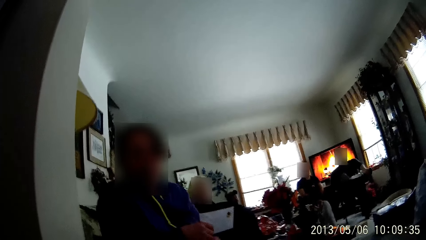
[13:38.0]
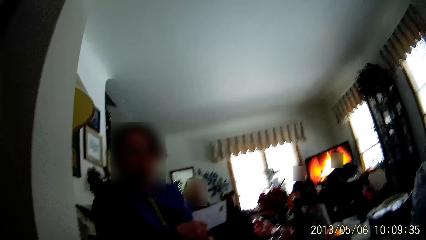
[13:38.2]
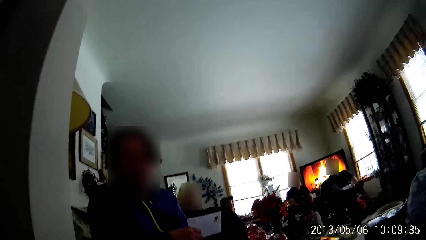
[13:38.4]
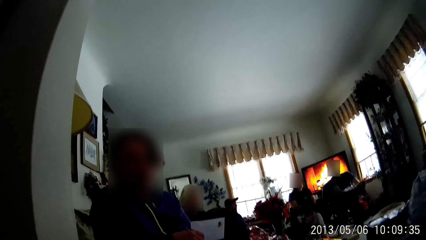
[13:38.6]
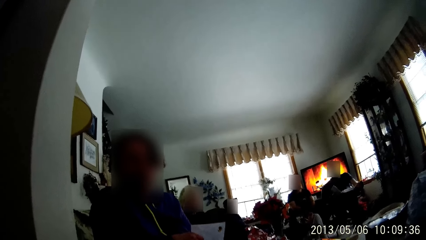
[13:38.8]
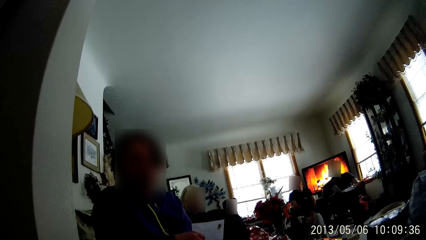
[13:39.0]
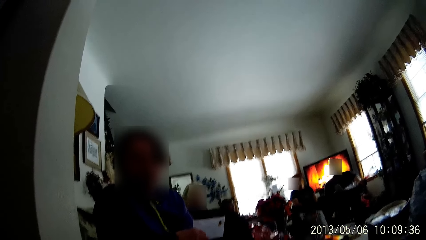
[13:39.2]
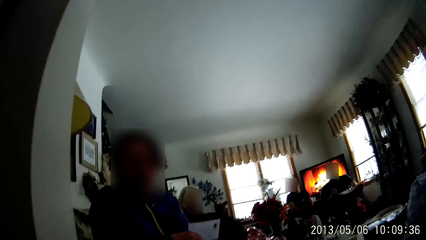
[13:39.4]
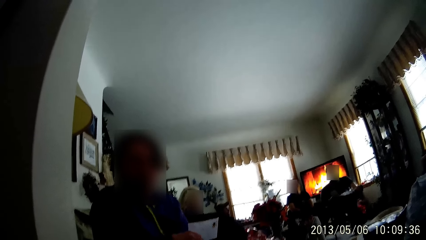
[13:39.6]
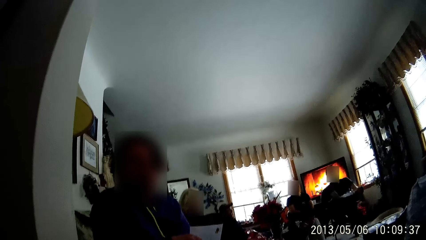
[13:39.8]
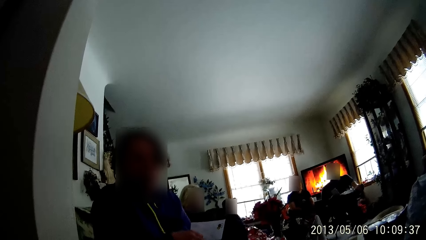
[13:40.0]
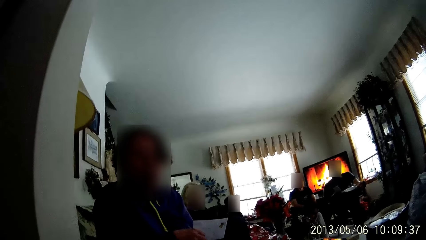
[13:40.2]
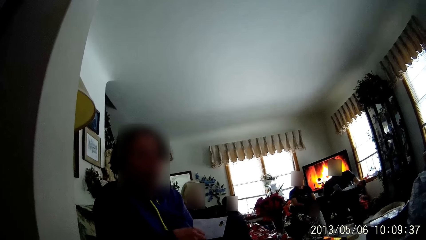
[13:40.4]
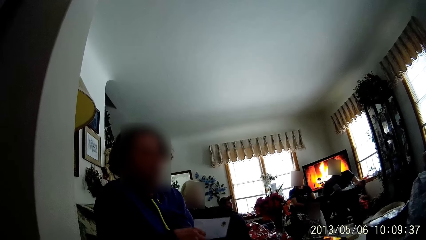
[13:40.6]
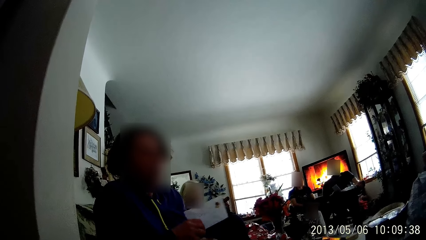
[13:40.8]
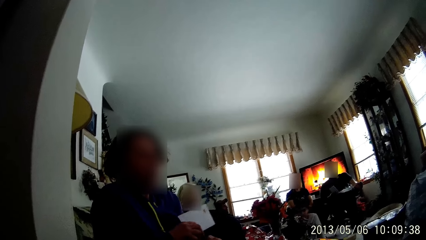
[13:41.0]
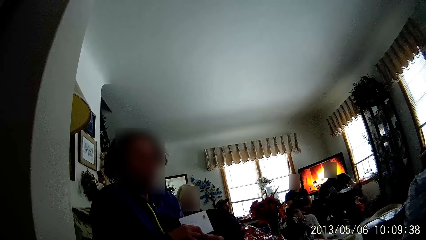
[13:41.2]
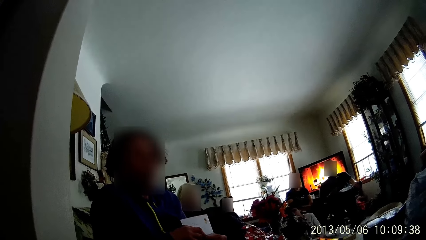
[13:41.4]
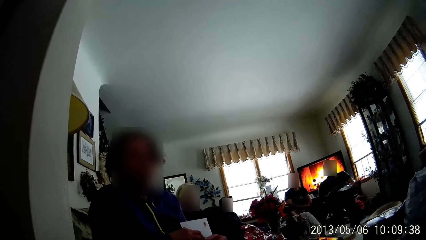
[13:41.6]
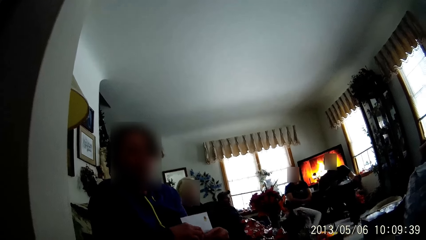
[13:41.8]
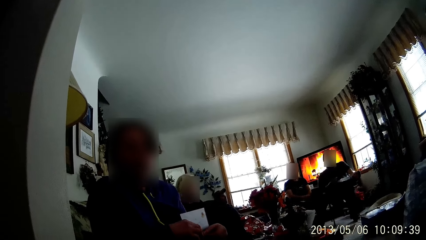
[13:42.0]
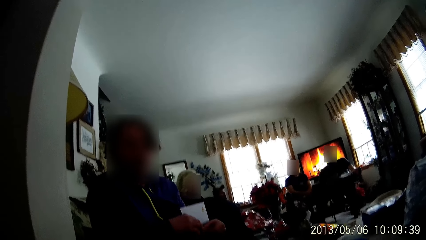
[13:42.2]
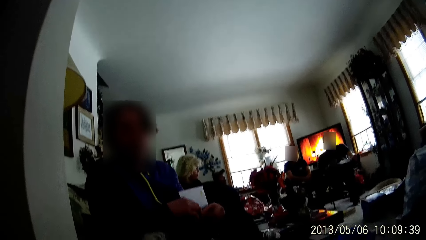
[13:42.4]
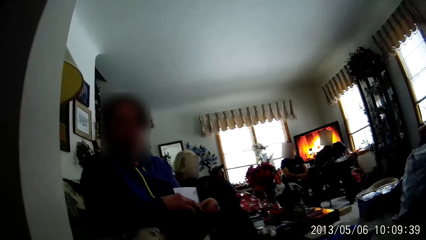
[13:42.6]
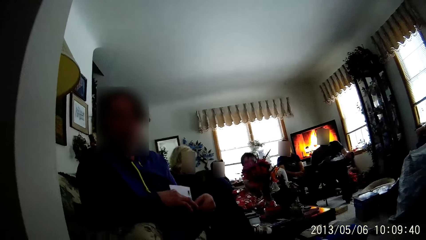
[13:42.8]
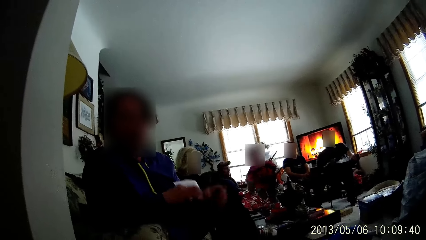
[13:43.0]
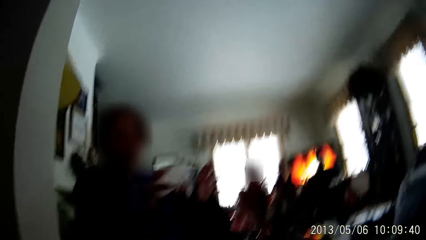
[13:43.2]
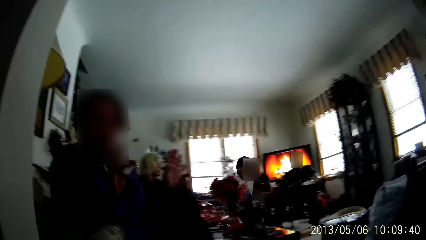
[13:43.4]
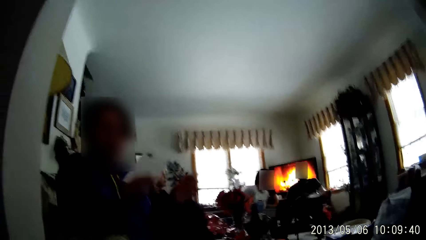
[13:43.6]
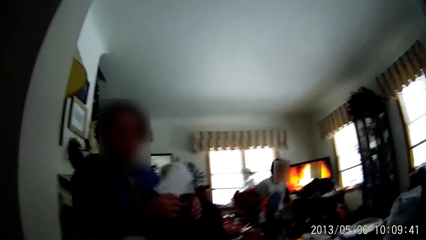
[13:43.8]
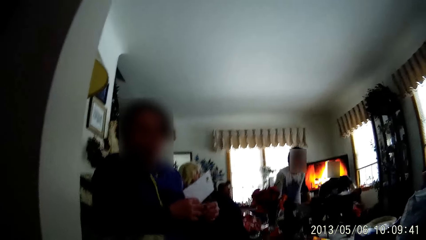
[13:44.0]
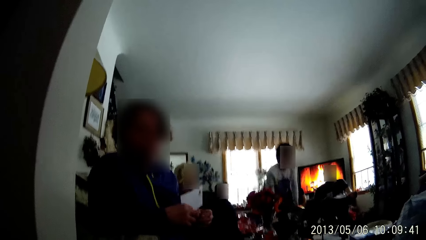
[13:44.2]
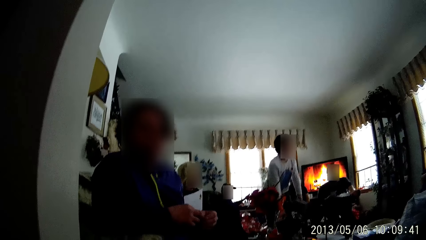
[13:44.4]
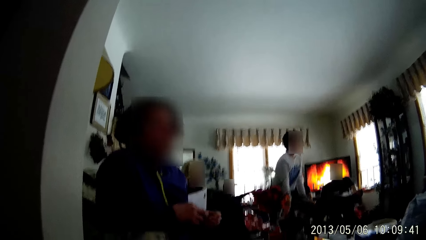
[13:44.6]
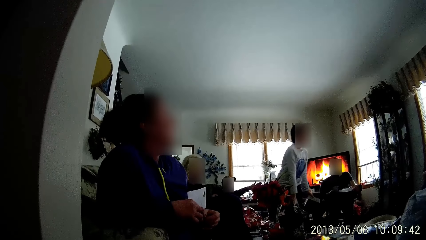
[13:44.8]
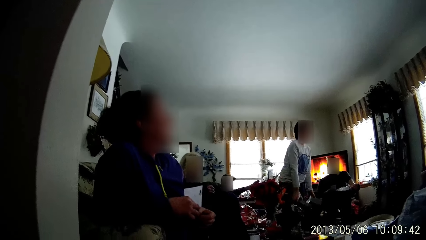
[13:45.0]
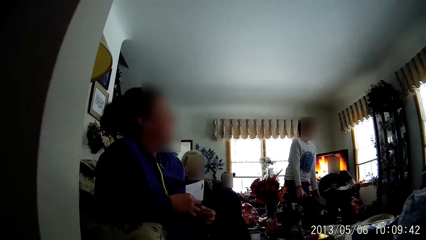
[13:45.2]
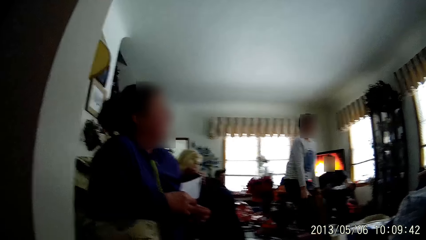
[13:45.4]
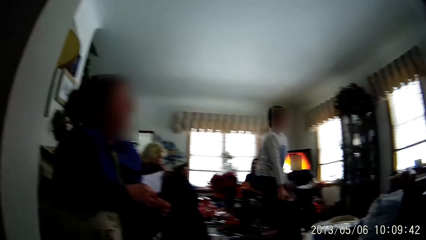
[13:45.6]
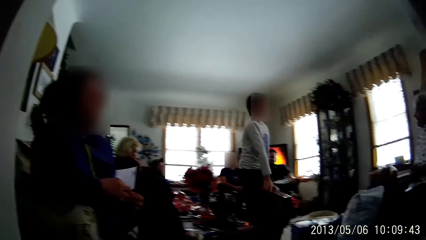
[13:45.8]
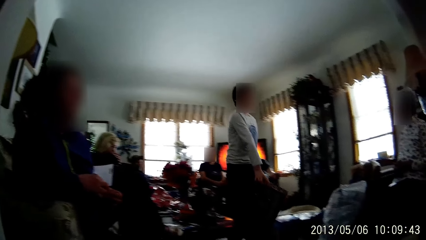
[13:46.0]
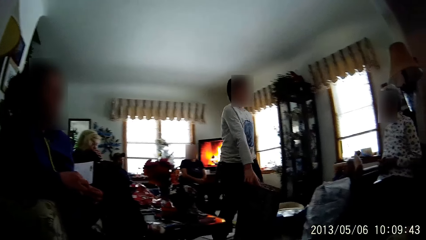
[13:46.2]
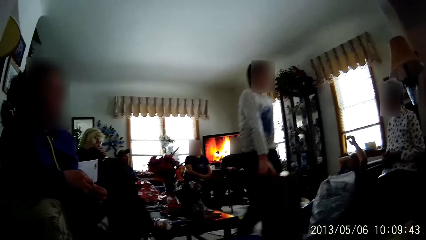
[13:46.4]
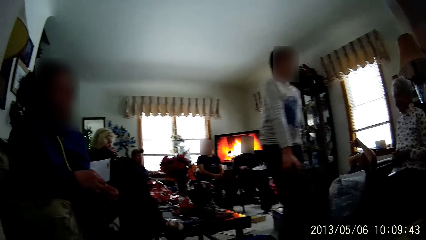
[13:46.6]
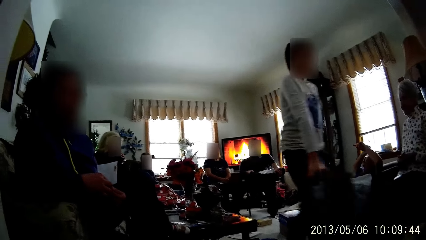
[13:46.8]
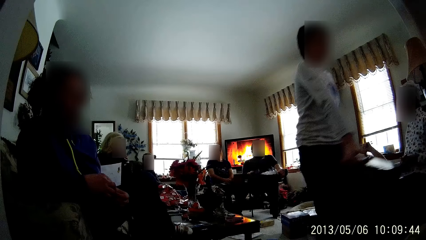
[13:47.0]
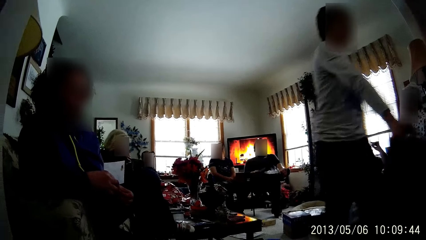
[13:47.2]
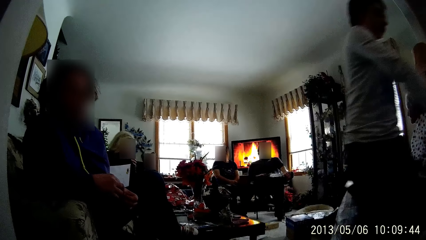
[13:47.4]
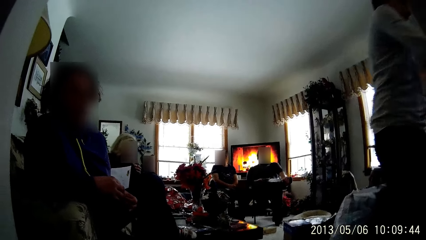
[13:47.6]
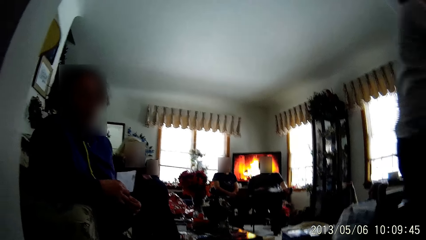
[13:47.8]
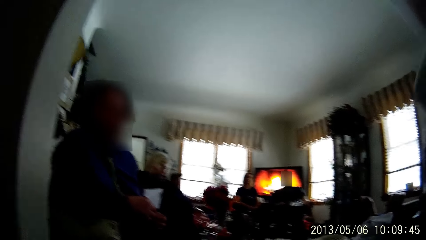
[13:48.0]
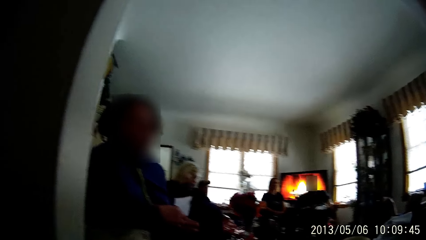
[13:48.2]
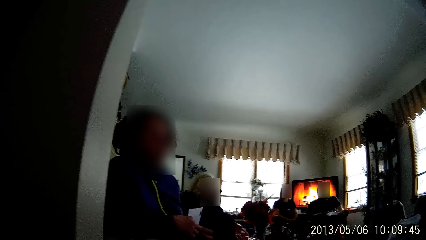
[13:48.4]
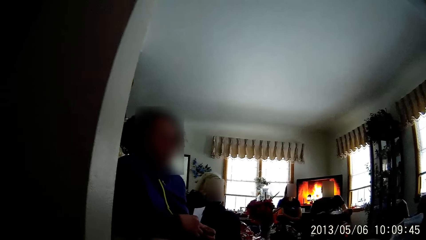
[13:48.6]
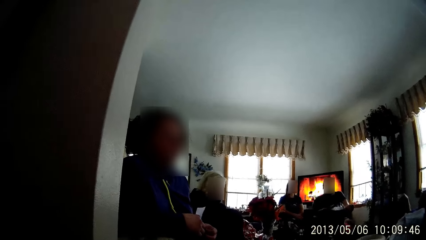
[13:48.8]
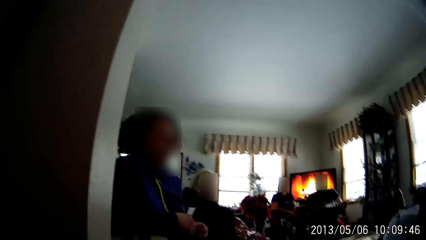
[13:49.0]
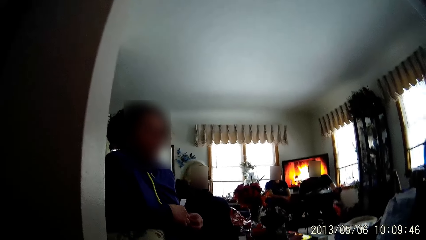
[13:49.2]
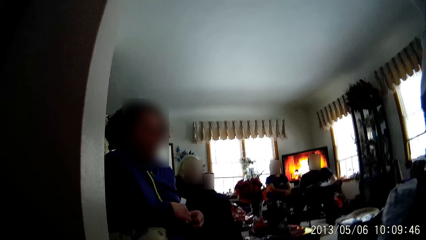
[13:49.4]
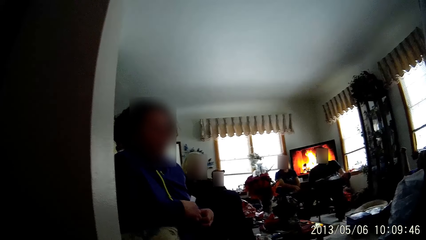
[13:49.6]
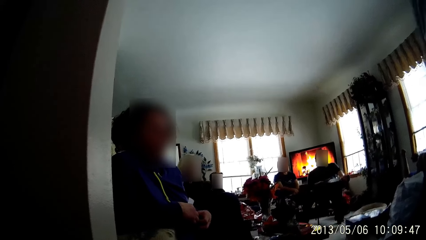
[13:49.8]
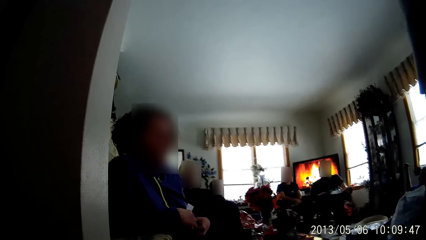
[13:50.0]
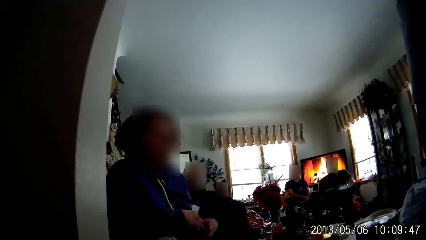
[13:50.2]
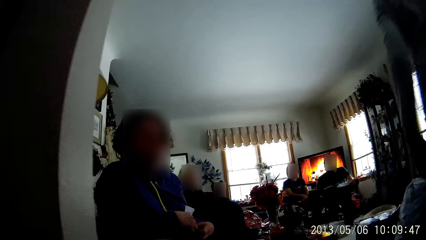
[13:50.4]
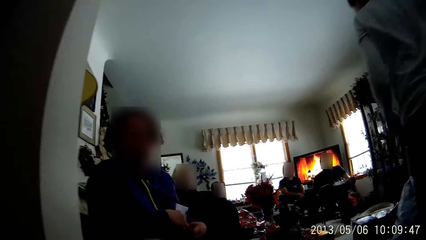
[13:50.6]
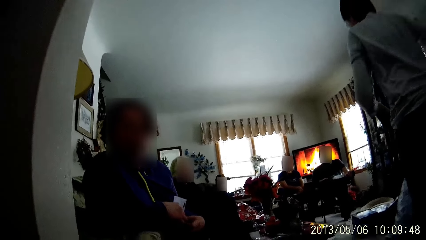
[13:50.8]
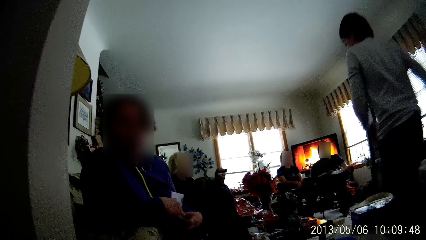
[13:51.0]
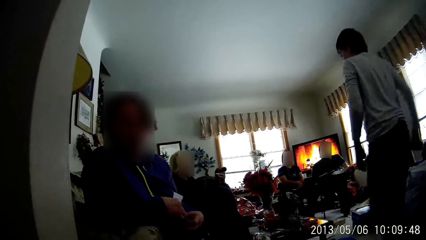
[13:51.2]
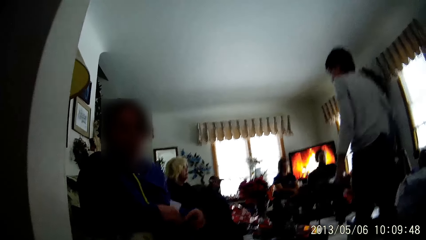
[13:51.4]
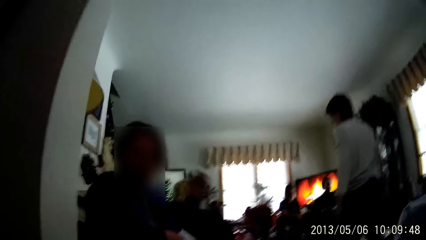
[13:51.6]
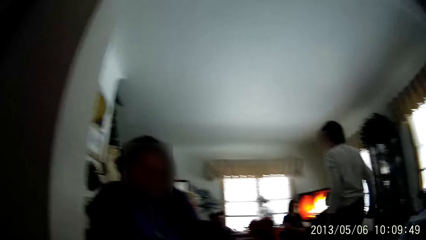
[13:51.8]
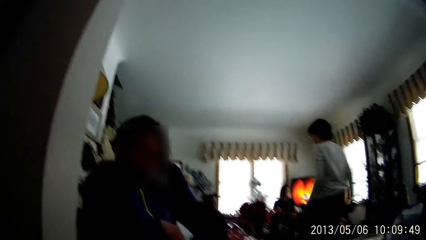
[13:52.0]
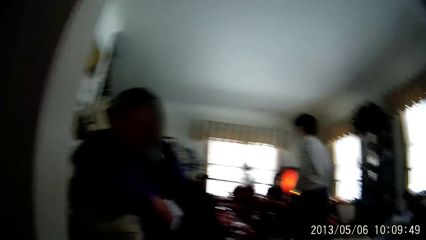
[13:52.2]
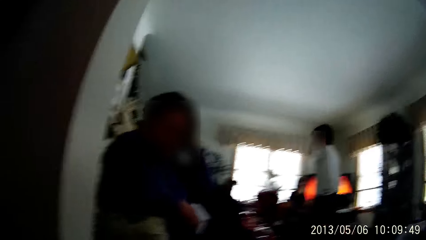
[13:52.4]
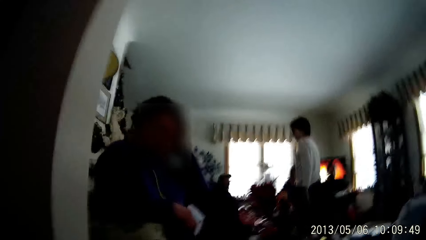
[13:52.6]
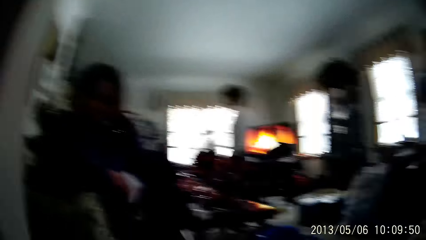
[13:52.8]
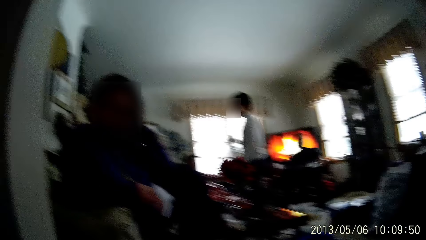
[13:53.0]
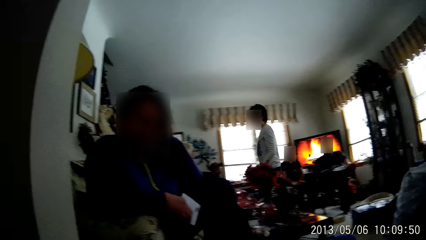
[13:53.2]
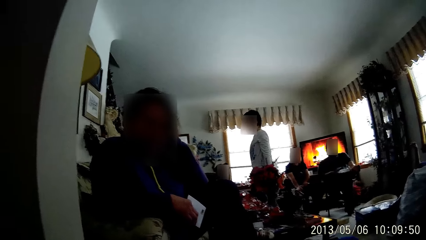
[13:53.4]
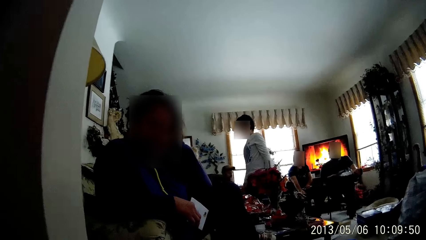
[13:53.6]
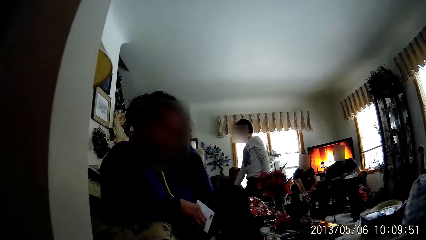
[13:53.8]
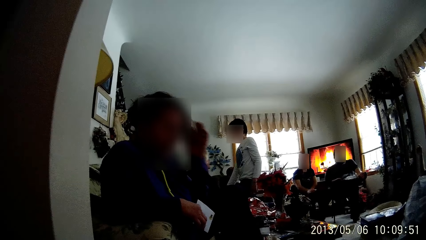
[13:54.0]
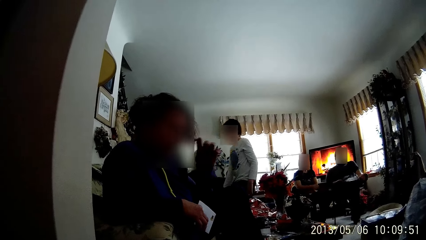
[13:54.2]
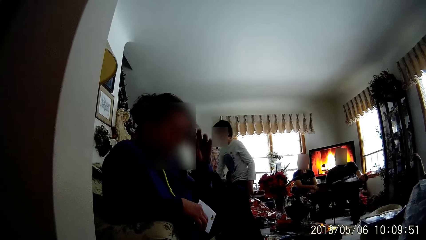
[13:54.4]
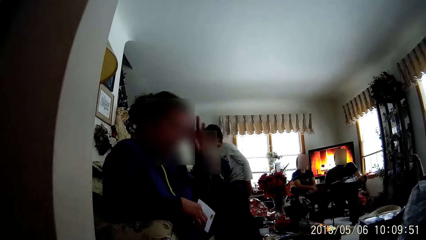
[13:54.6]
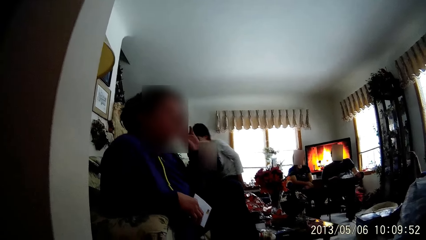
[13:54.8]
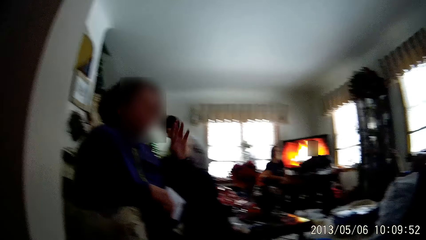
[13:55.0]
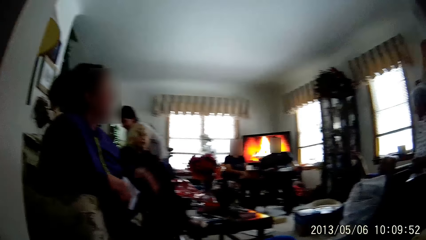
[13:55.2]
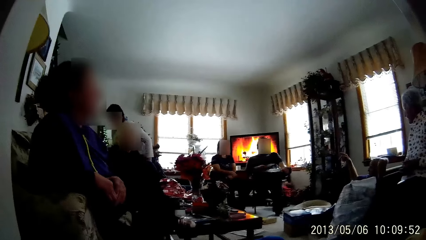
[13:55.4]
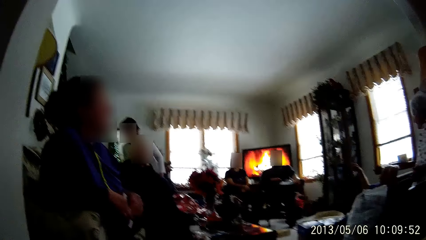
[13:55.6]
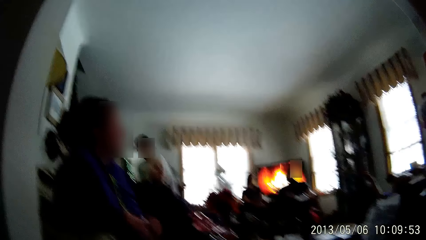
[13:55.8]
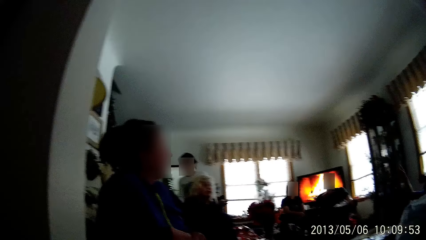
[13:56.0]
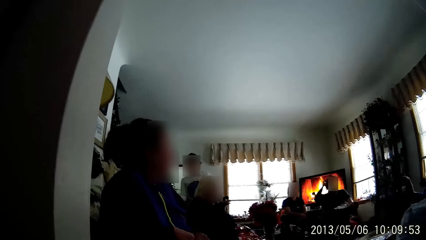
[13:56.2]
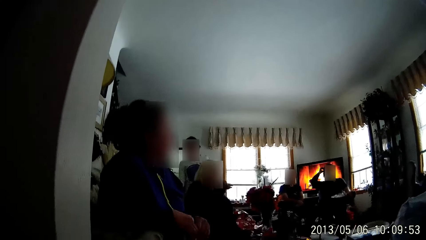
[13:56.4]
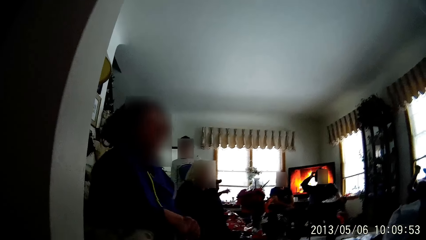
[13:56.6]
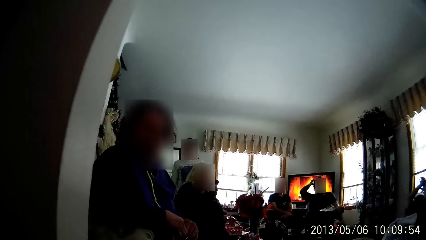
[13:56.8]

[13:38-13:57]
The woman walks across the living room past the camera wearer with two black boxes in both hands. The man walks into the living room. A woman waves her hand.
